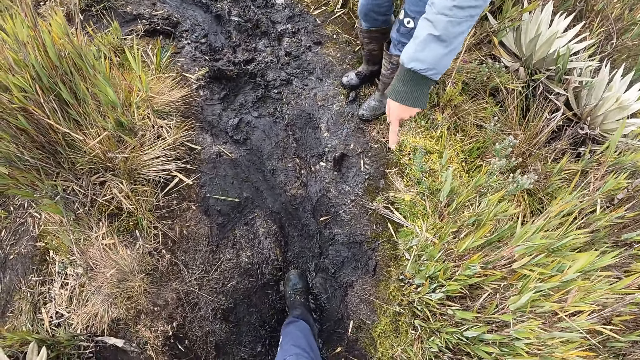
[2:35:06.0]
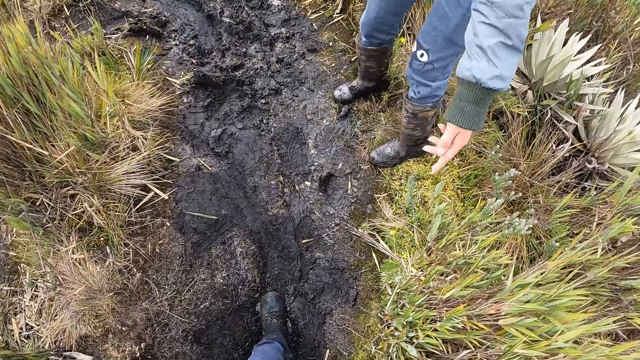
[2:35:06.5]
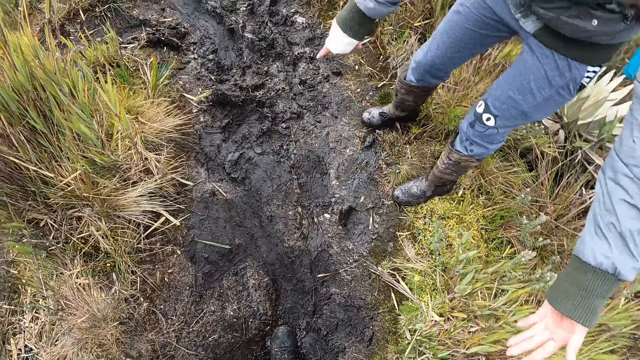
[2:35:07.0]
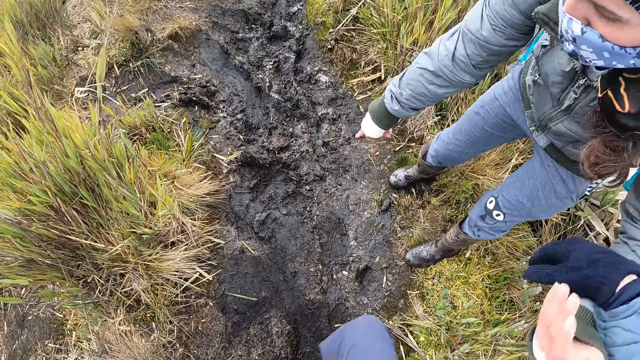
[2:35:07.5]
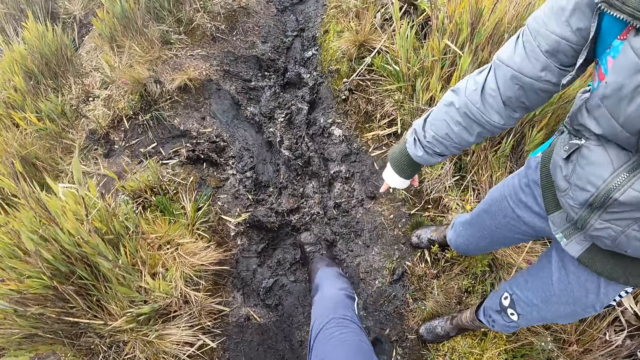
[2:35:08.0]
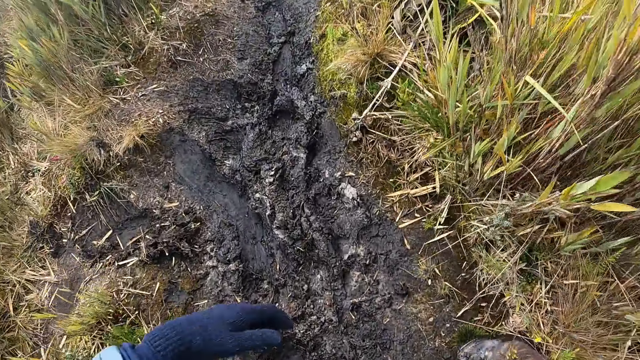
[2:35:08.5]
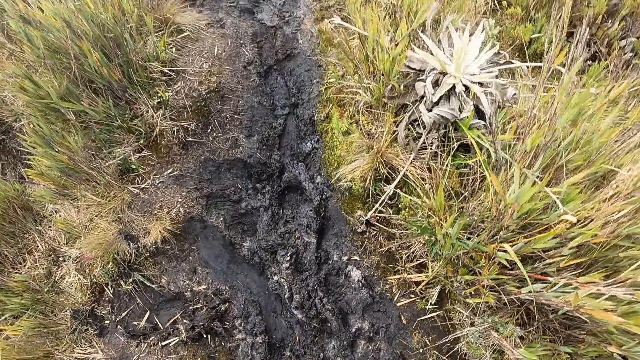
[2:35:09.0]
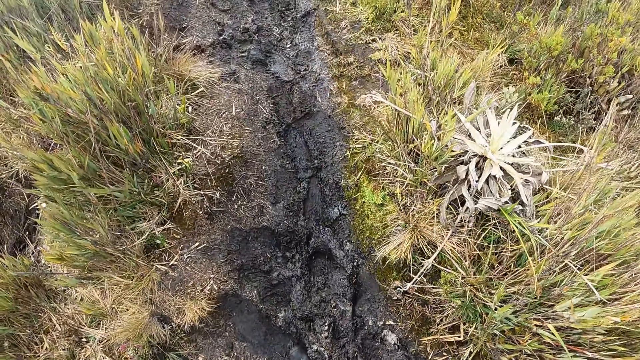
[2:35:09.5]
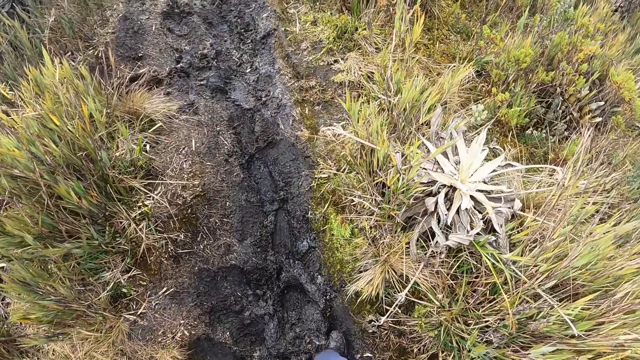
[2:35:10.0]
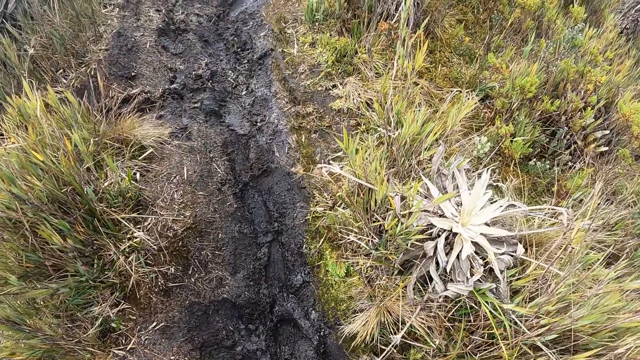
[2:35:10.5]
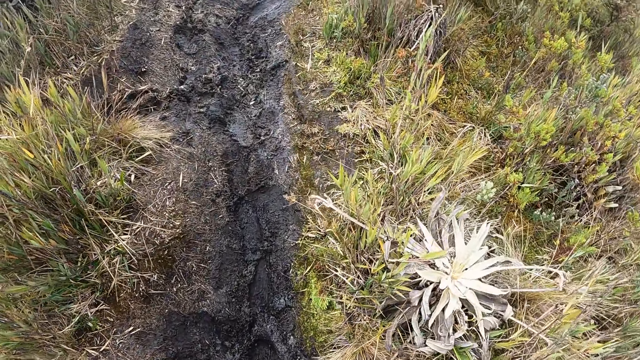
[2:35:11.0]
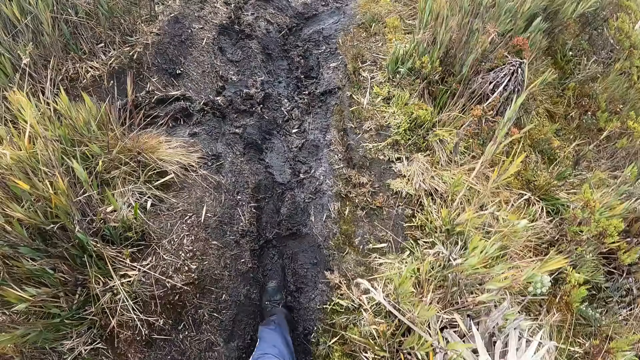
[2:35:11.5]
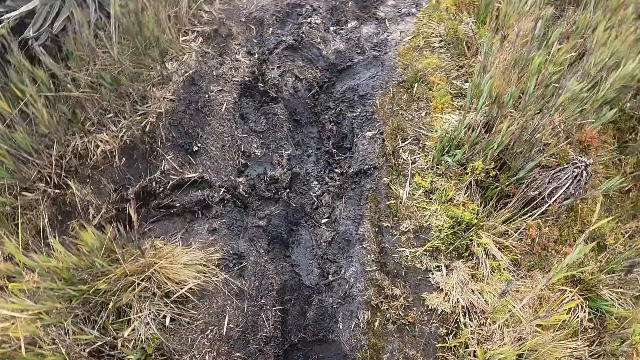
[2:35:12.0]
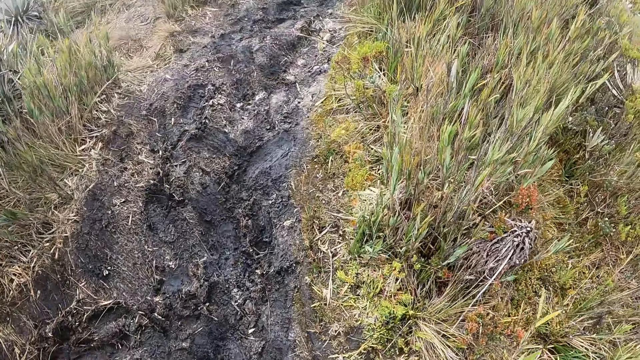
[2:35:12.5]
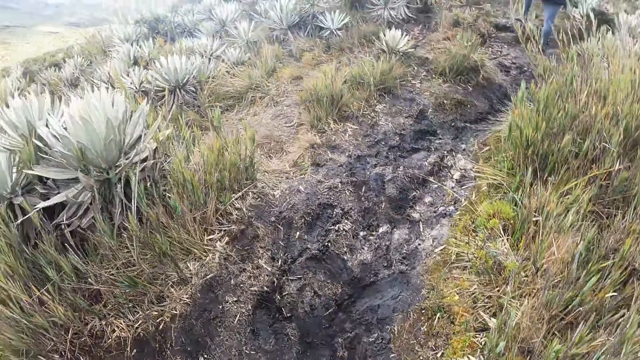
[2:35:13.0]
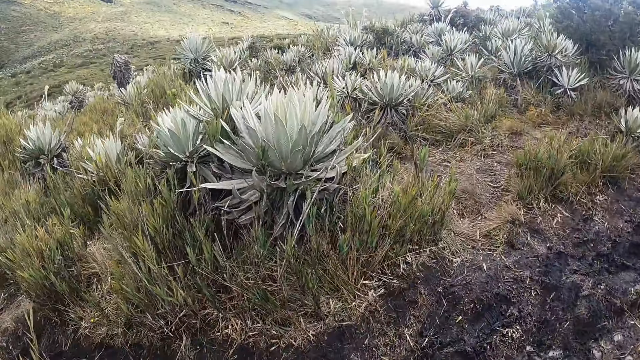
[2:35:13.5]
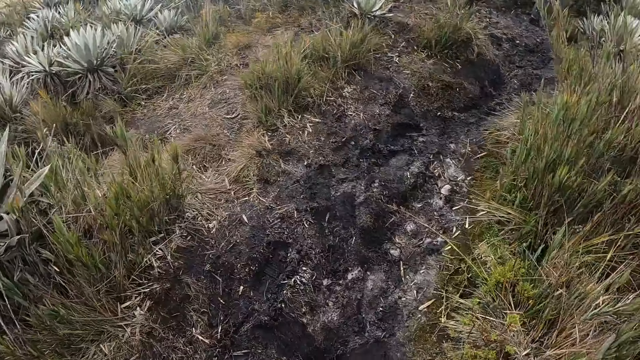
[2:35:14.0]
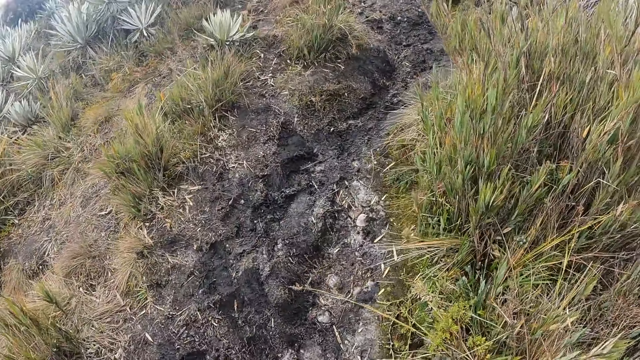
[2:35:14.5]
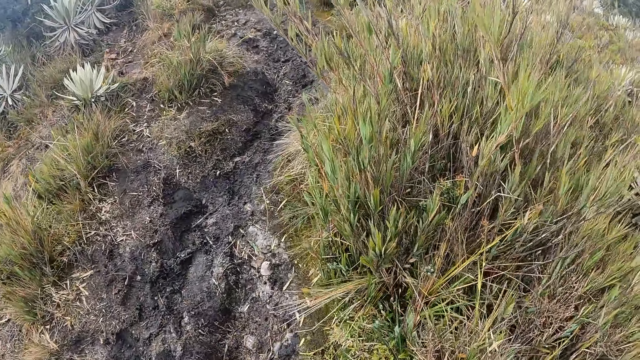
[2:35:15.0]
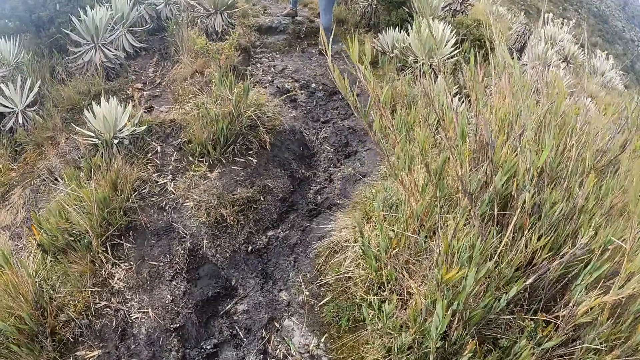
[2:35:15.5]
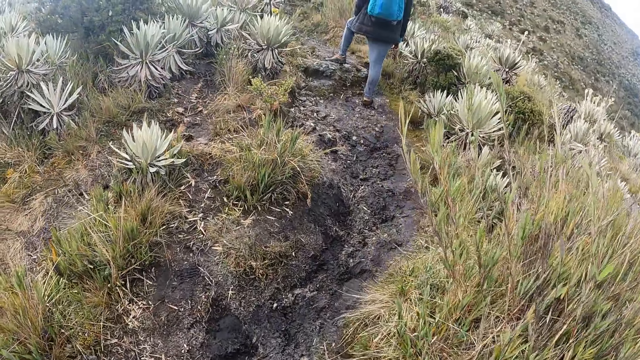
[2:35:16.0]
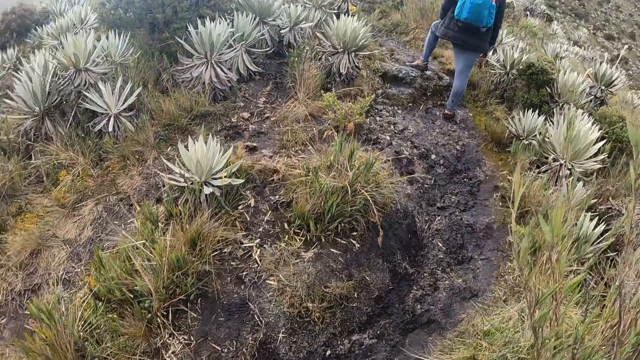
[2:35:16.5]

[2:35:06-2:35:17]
A man holds the camera wearer's hands. The camera wearer walks around the fields with colleagues.

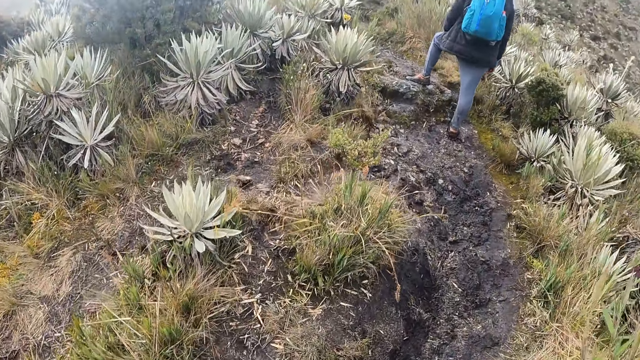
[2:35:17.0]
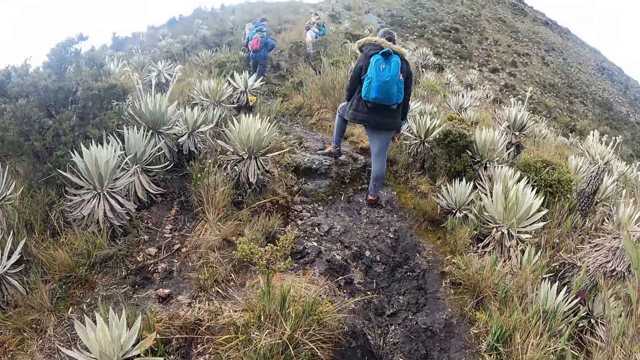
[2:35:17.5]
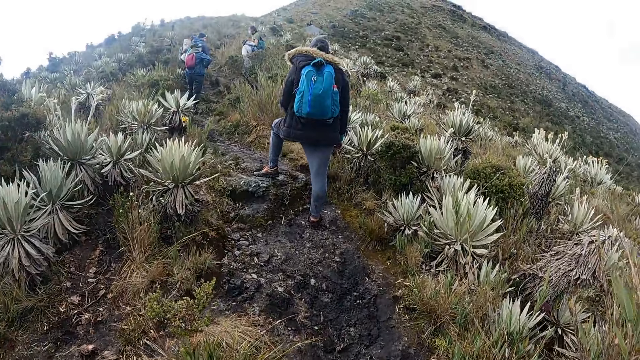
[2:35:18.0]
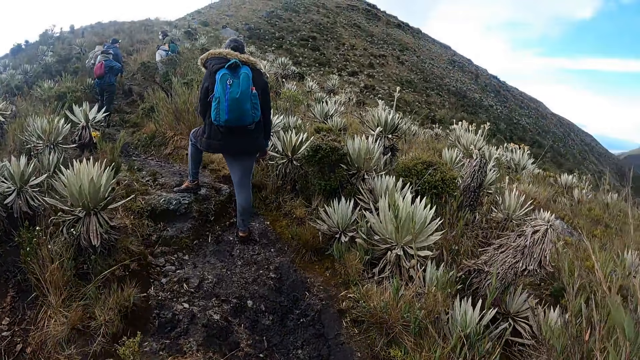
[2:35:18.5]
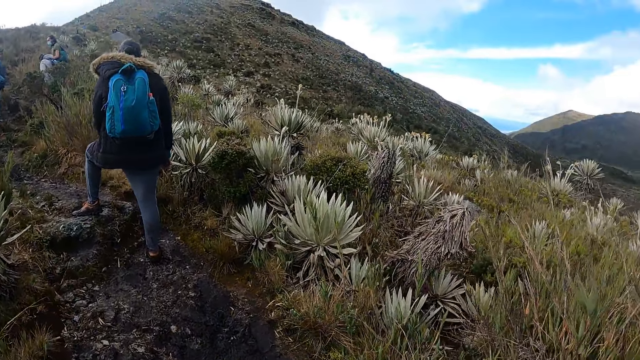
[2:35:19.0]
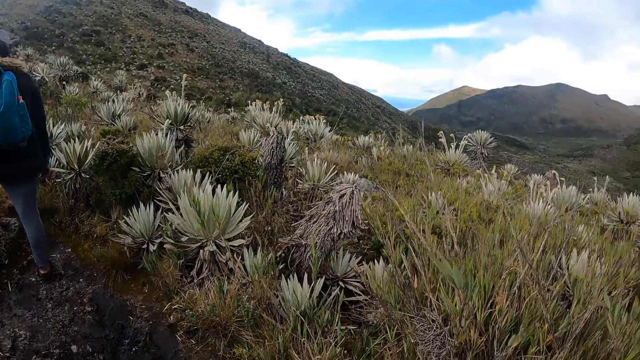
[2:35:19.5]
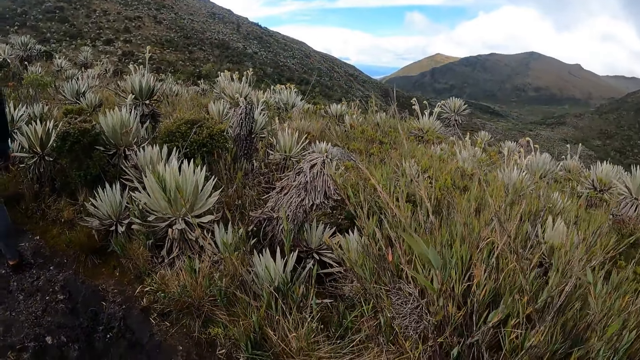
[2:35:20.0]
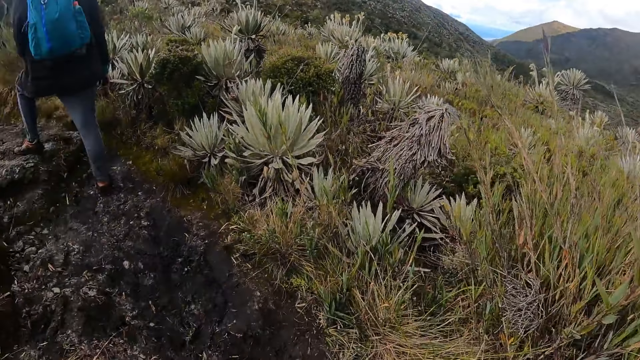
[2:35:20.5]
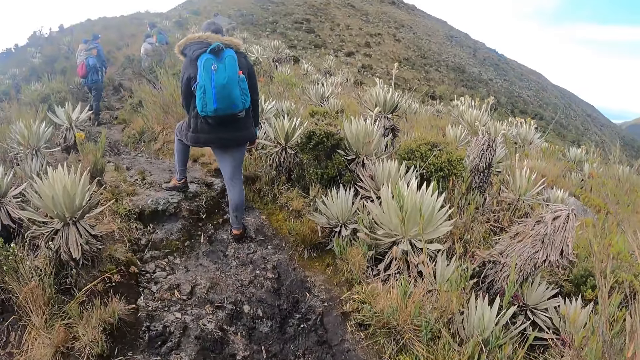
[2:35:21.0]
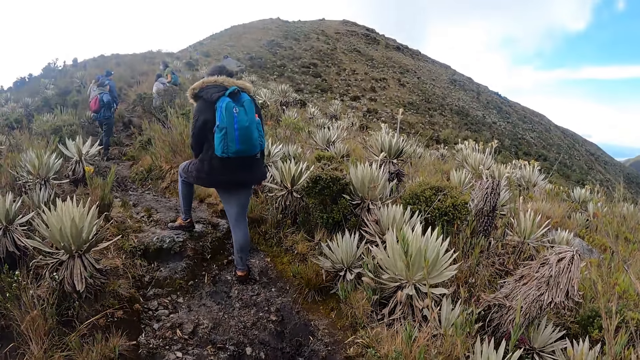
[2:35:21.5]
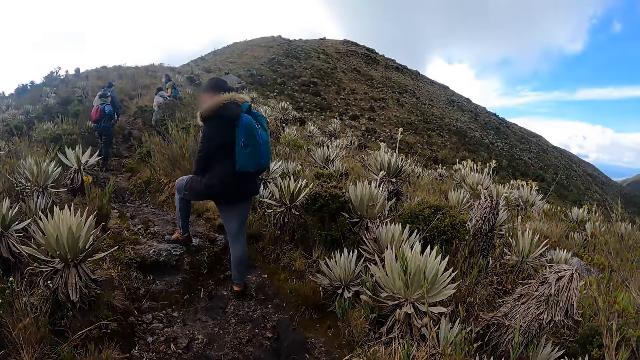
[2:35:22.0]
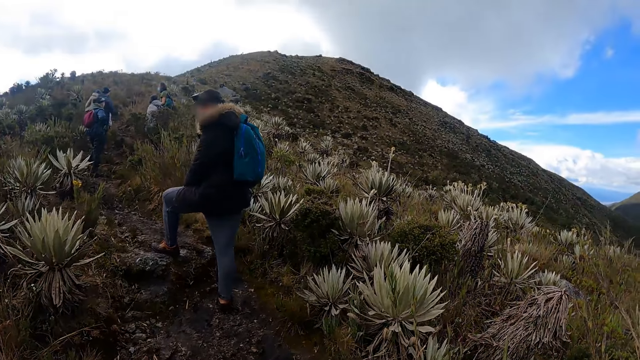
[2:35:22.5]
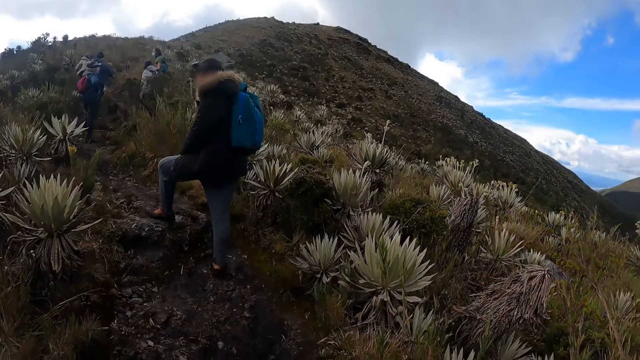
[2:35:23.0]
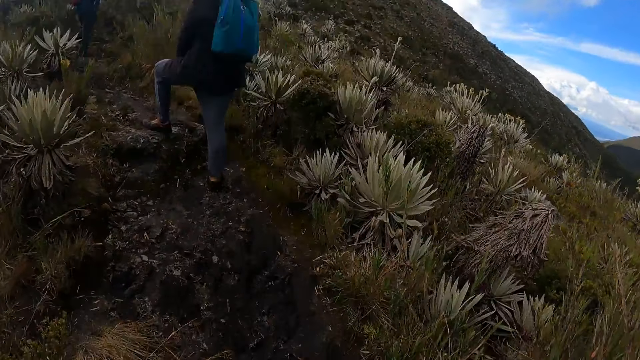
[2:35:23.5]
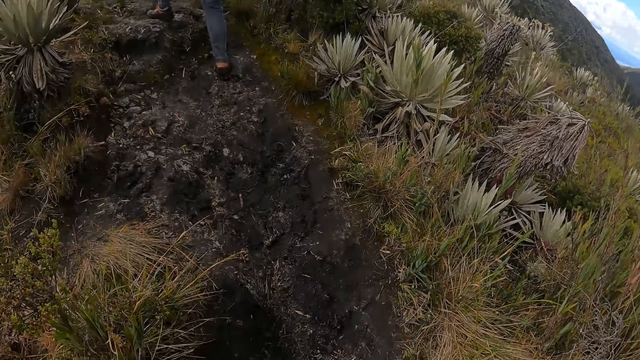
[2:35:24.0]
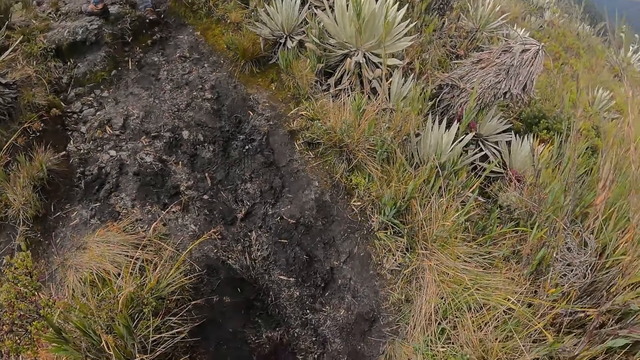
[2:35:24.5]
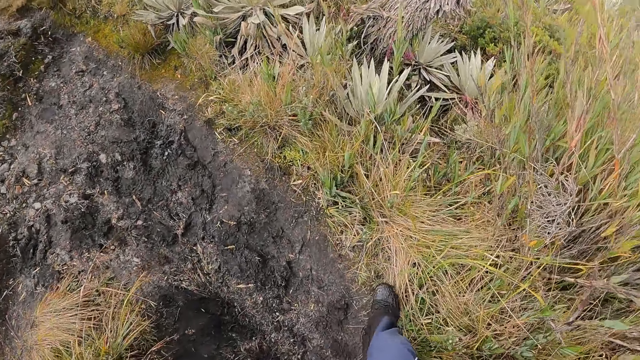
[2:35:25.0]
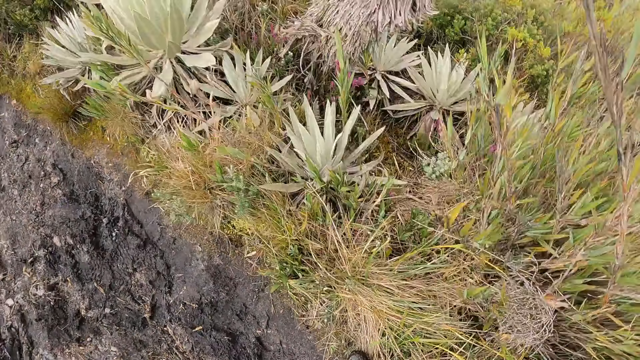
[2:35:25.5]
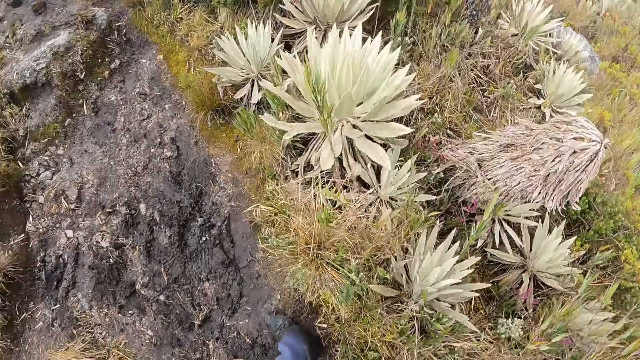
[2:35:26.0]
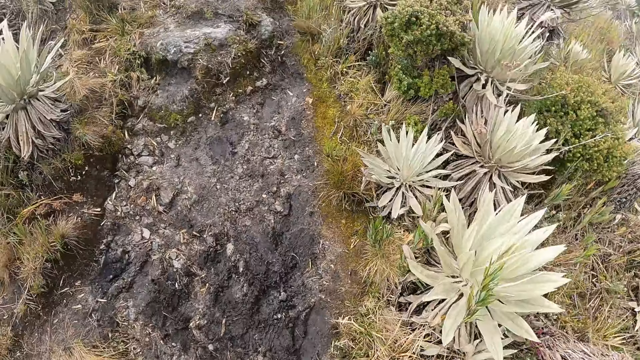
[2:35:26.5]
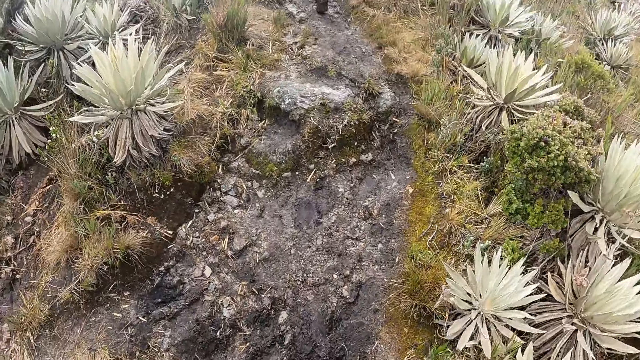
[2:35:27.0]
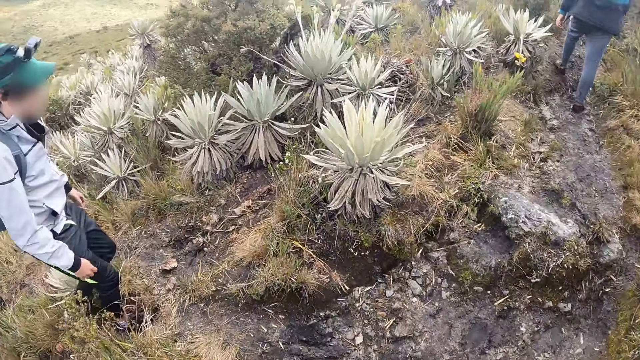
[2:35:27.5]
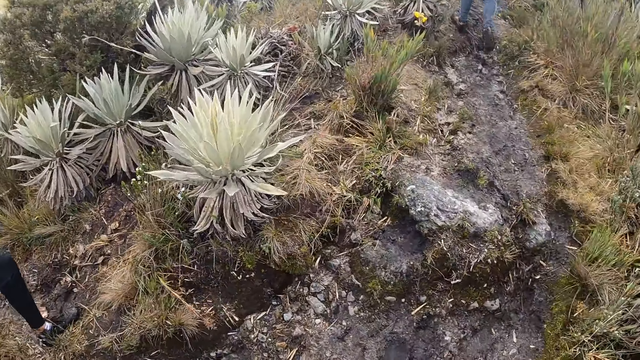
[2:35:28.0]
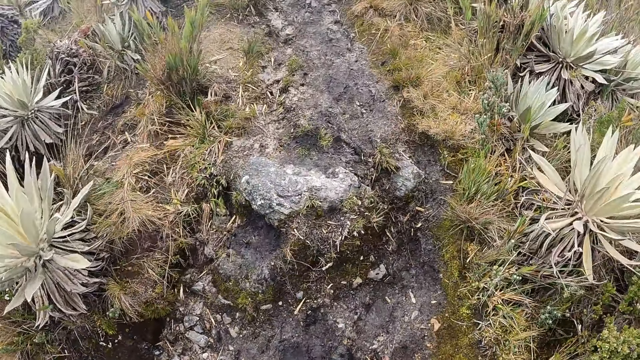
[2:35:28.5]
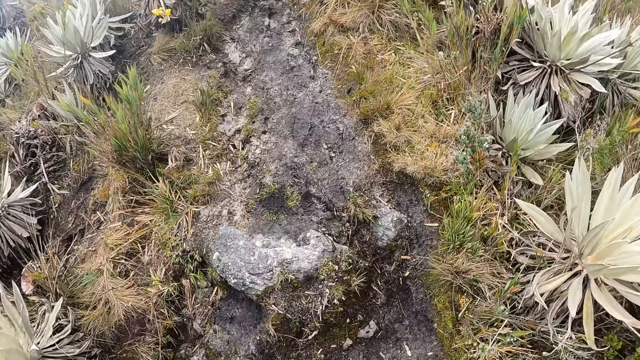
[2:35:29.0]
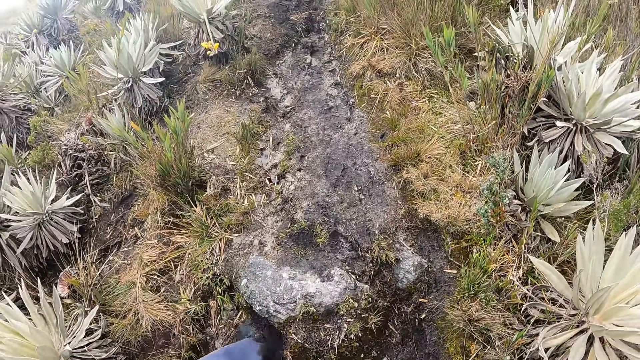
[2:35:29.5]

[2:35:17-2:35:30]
The camera wearer looks around the fields. They walk around.
